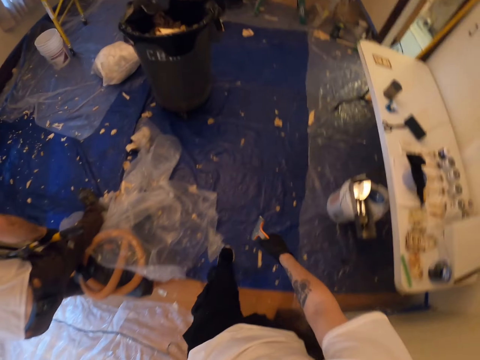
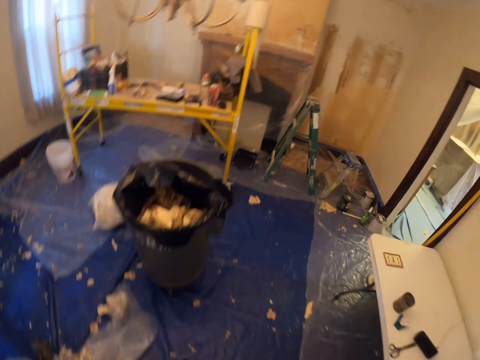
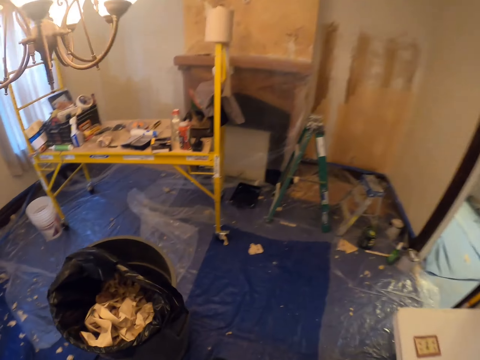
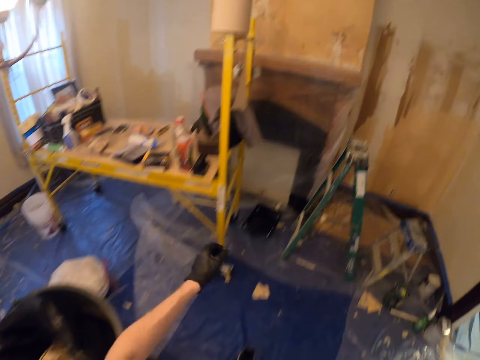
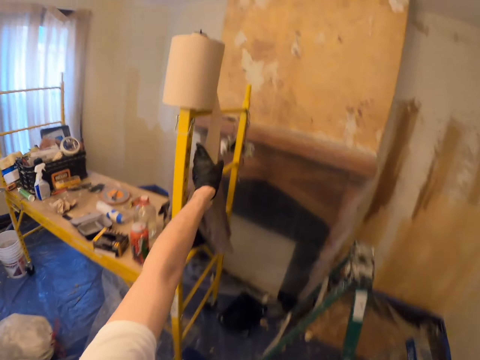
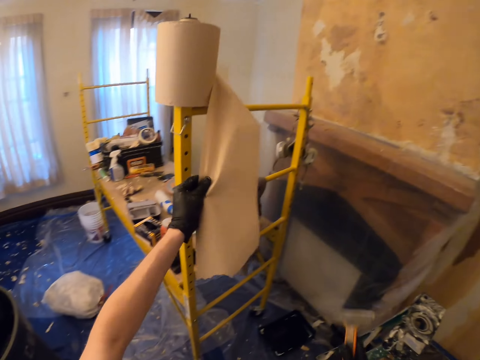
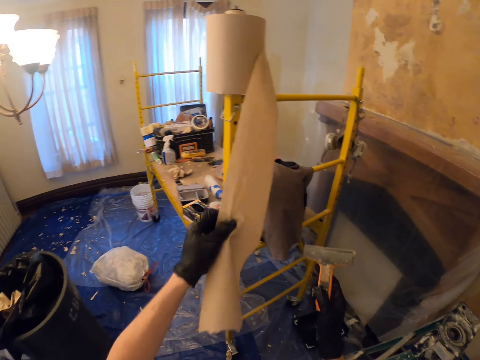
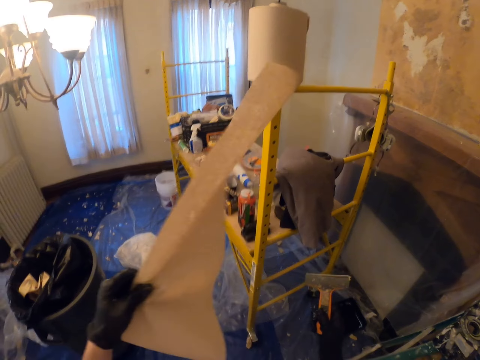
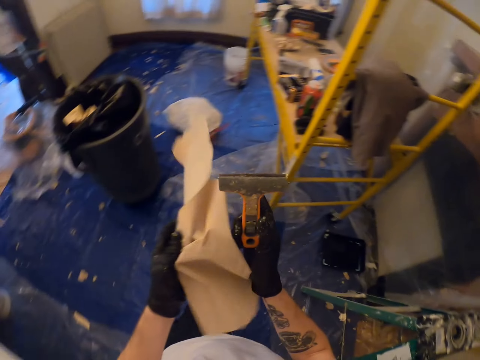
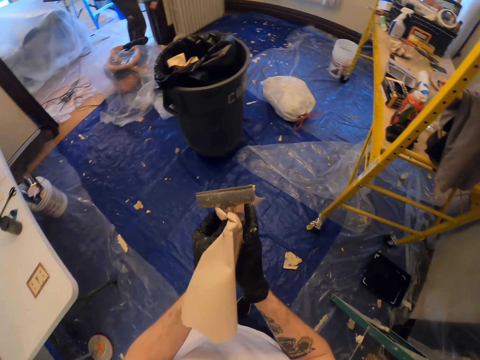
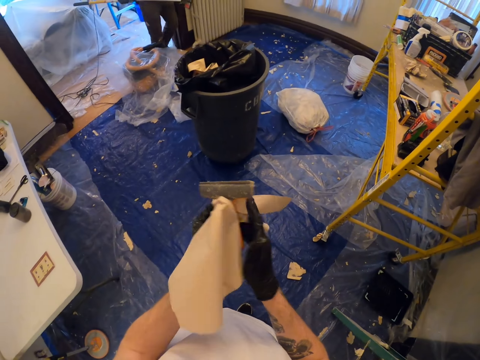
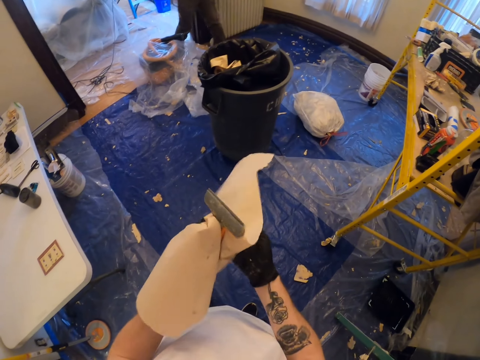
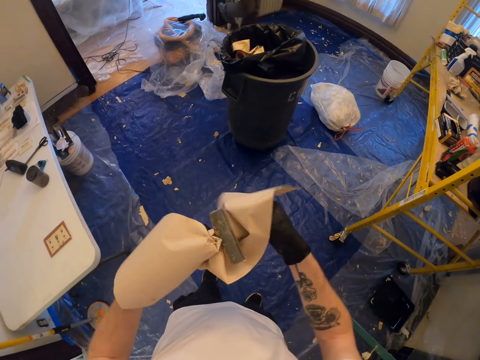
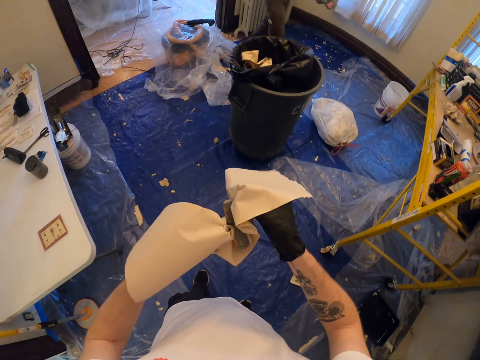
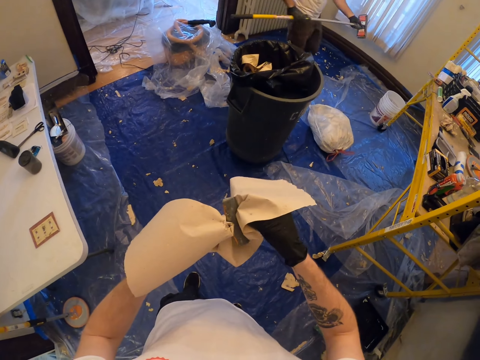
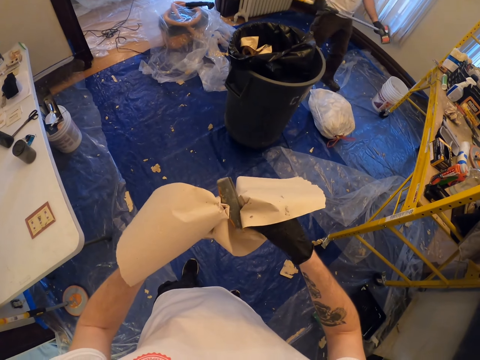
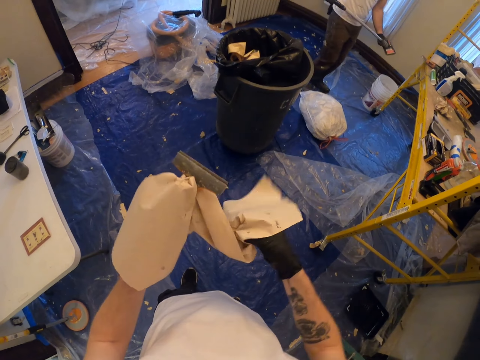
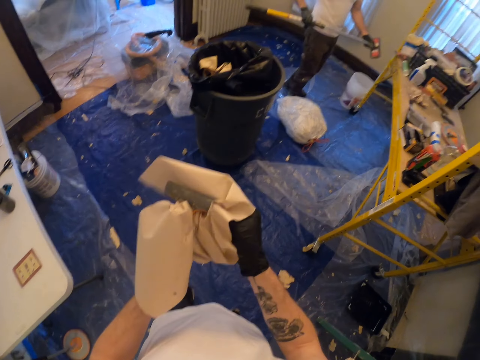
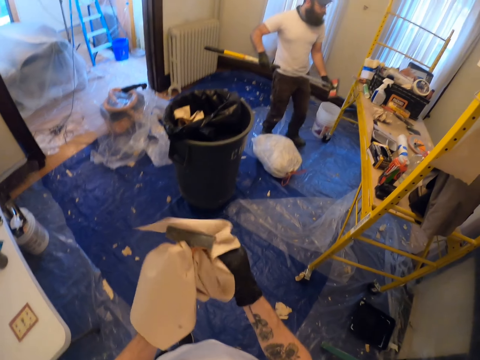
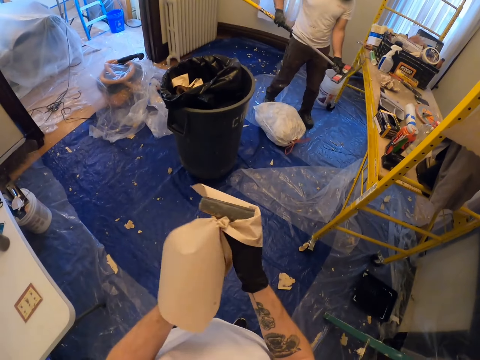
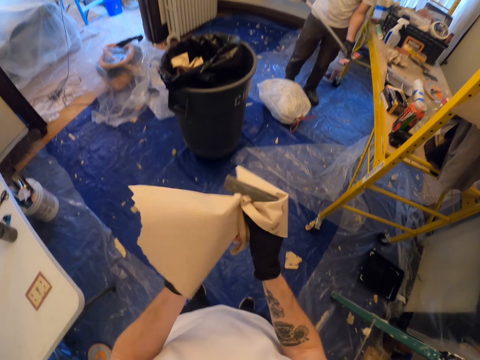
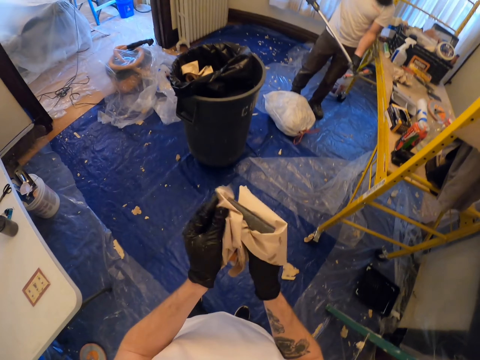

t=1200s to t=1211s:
The camera wearer picks up the tissue paper. They wipe the scraper with the tissue paper.

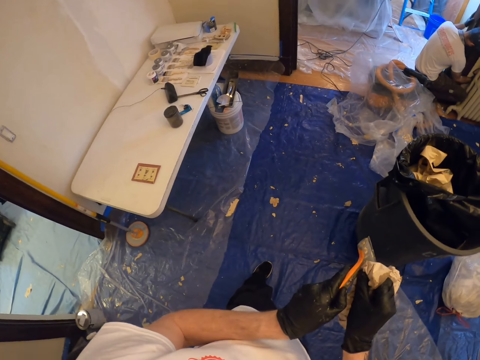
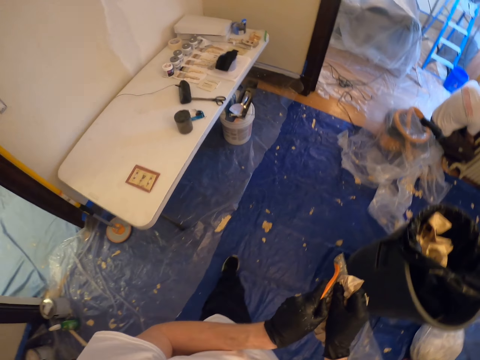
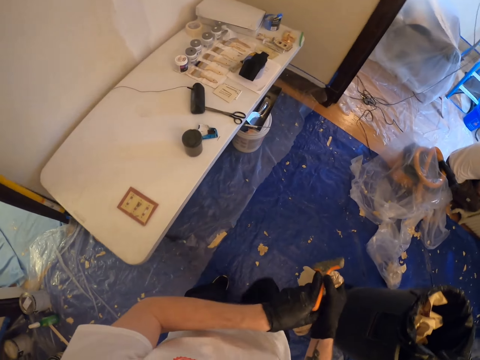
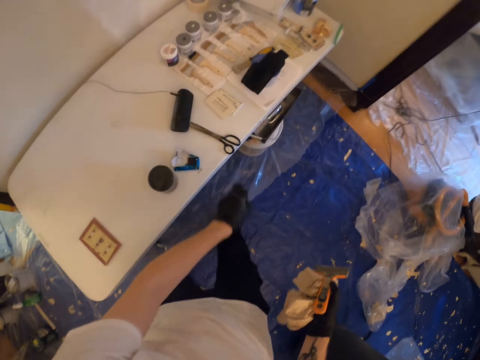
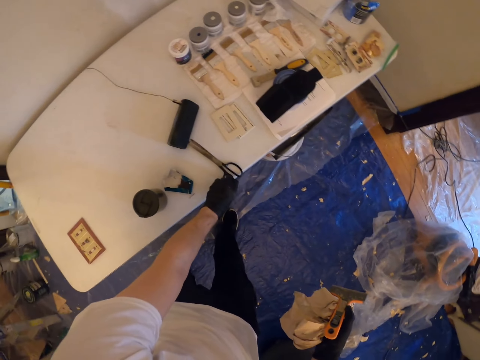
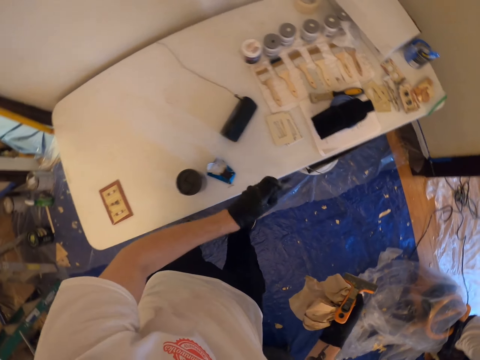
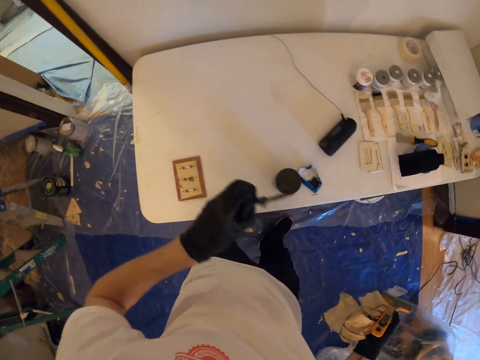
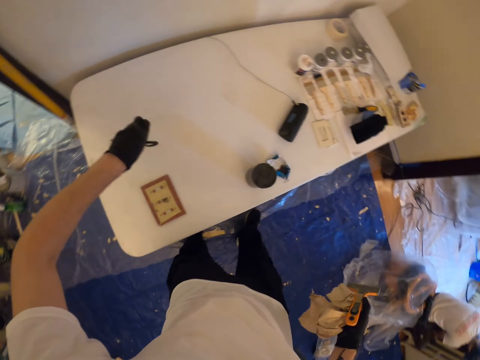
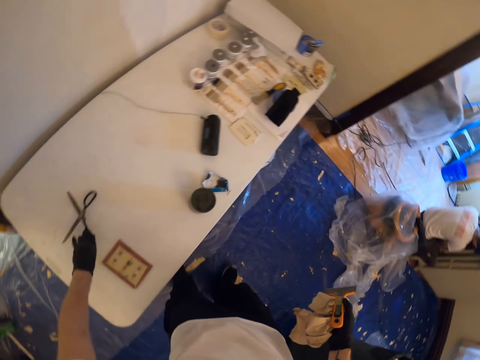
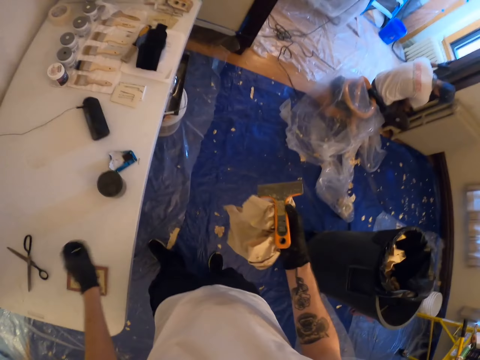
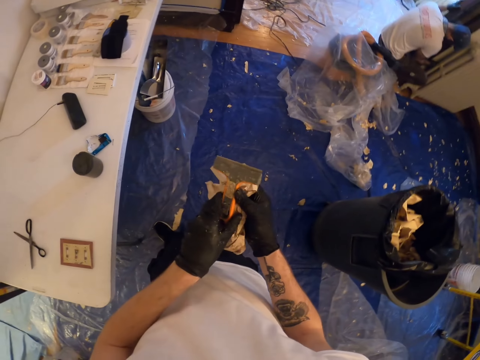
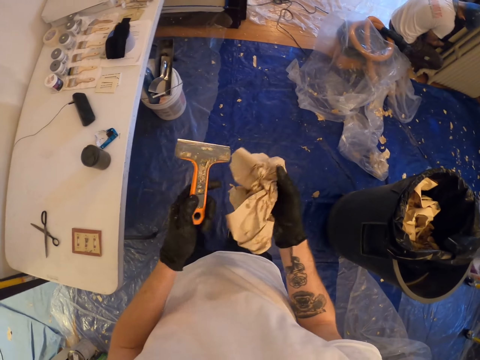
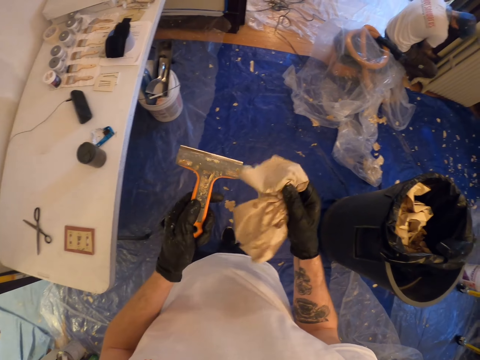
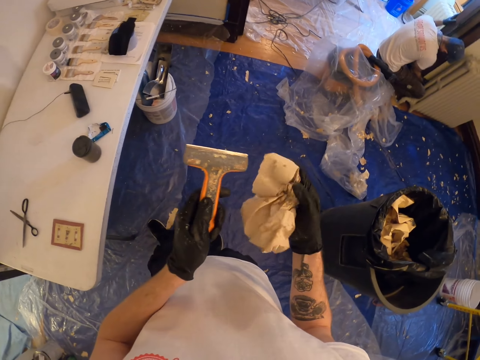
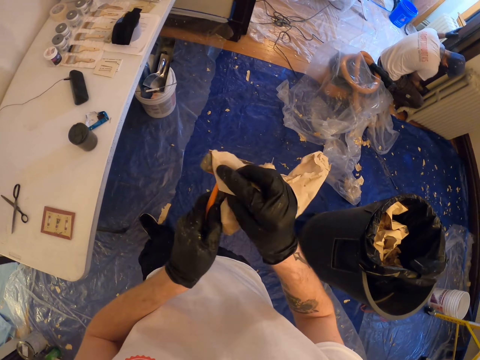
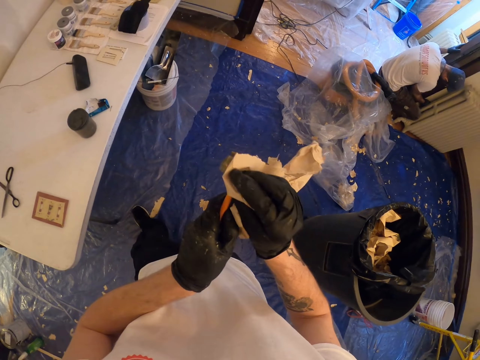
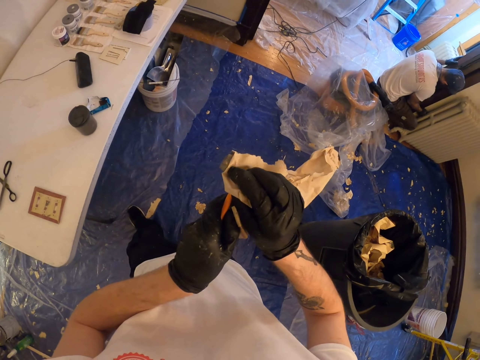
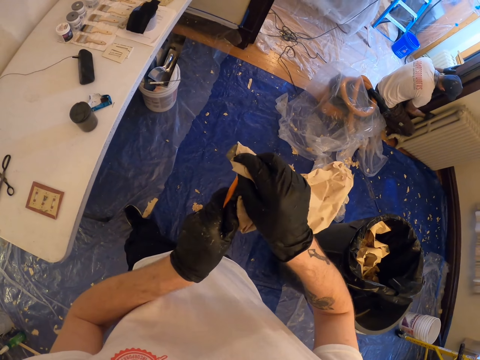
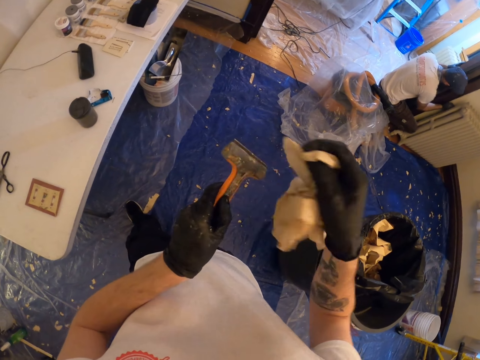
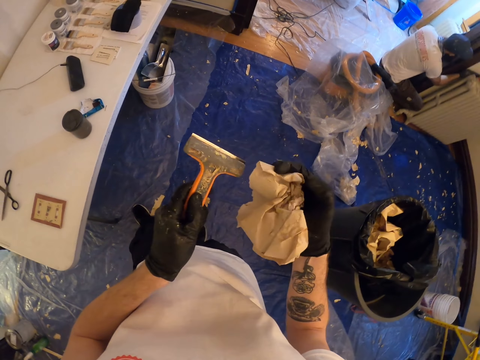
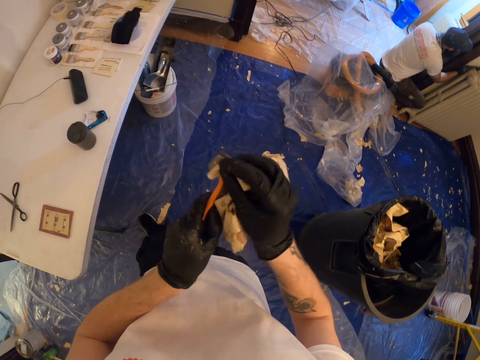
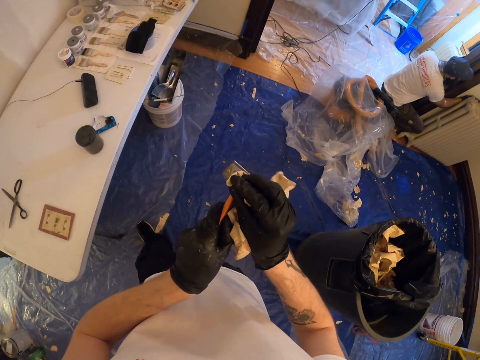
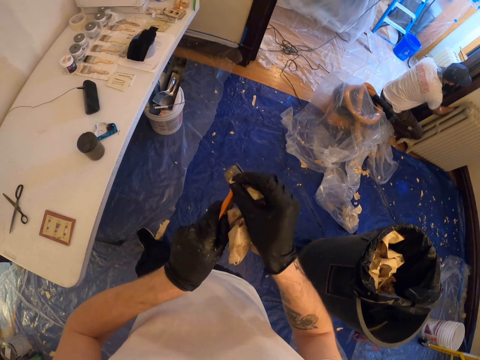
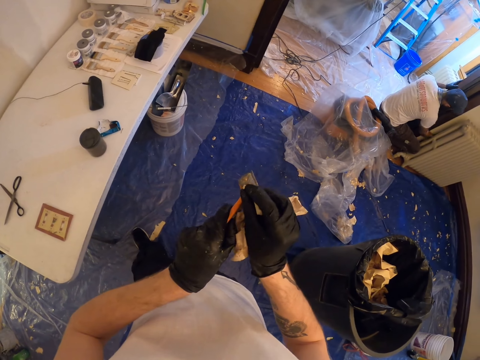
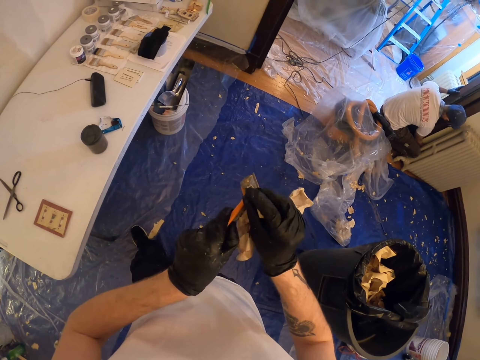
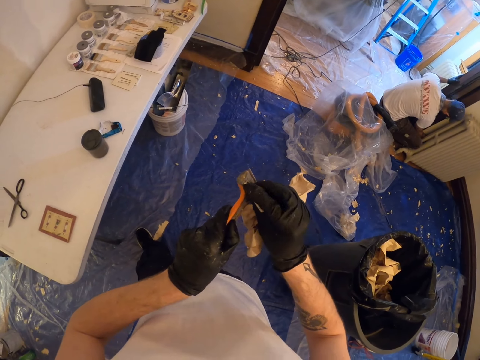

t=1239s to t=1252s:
The camera wearer walks. They pick up the scissor from the table. They place the scissor on the table. They wipe the scraper with the tissue paper.

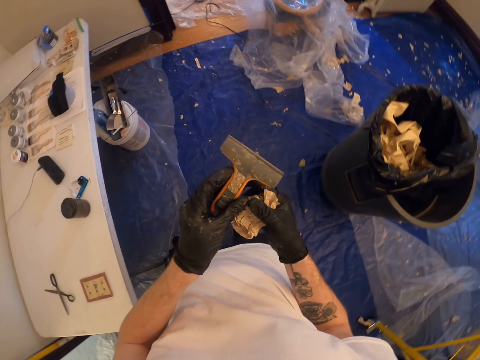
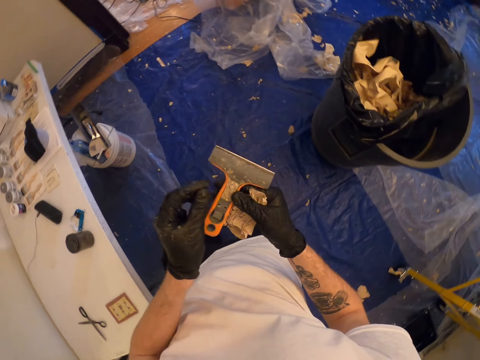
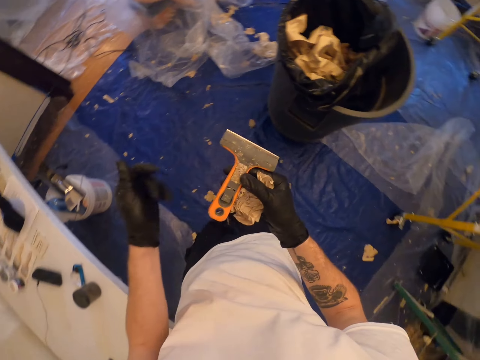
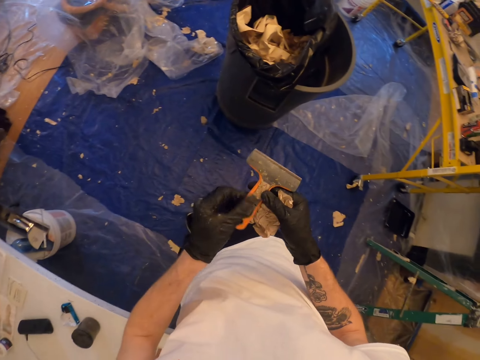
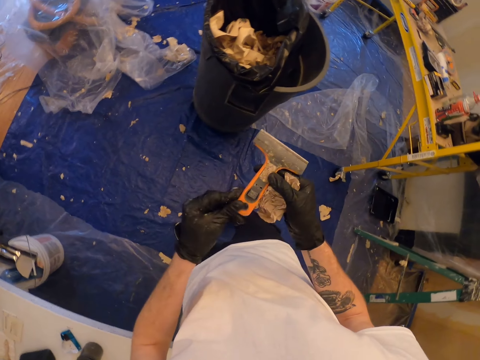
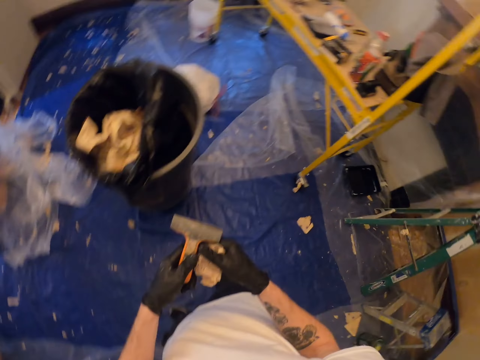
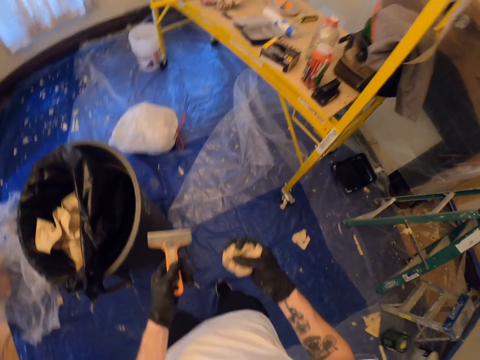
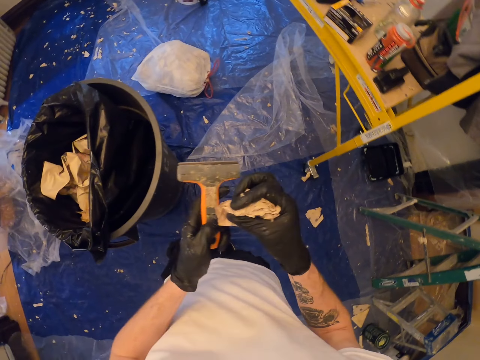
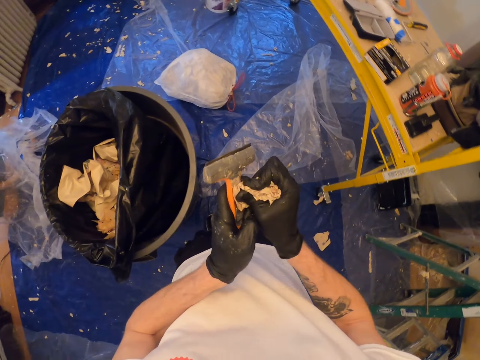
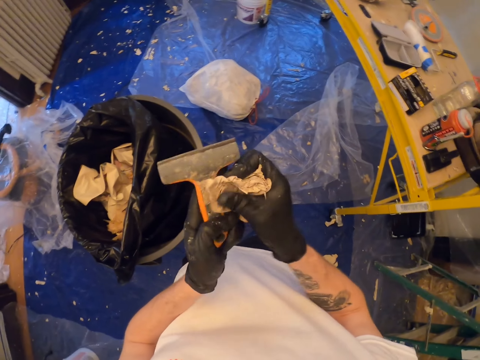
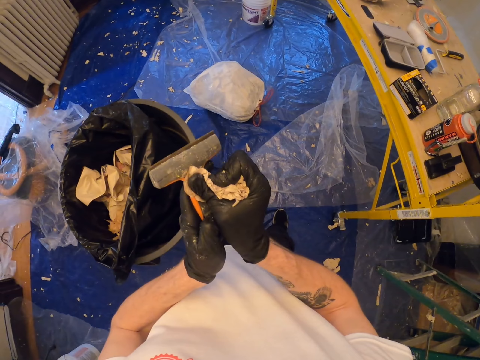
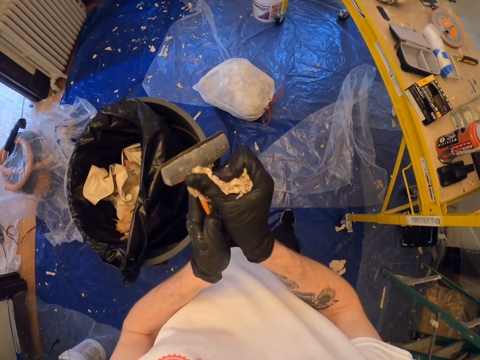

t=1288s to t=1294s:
The camera wearer looks at the scraper. They remove the paint. They wipe the scraper with the tissue paper.
